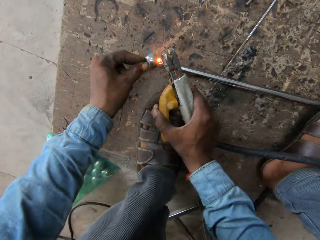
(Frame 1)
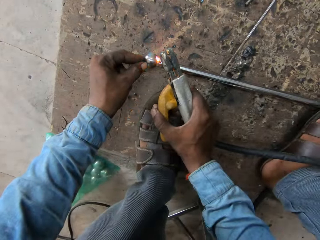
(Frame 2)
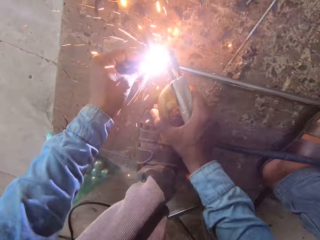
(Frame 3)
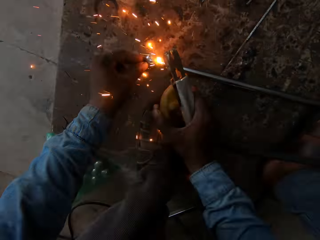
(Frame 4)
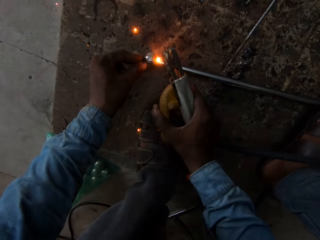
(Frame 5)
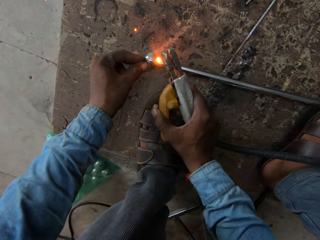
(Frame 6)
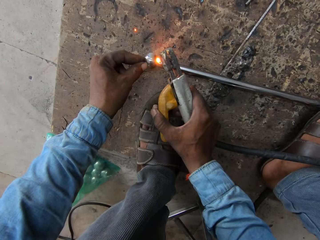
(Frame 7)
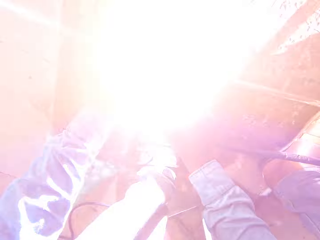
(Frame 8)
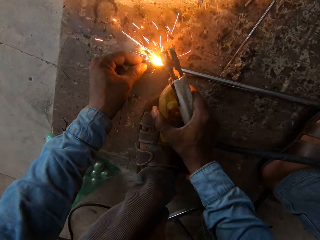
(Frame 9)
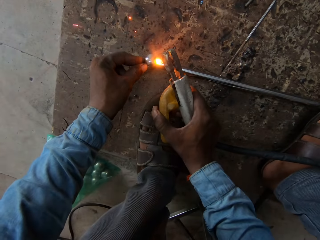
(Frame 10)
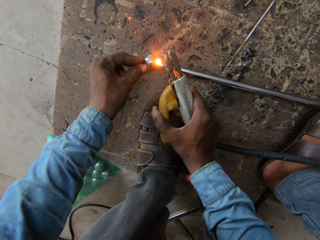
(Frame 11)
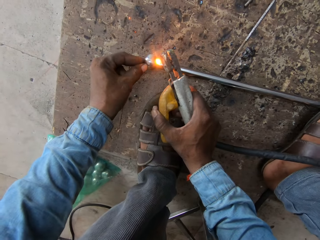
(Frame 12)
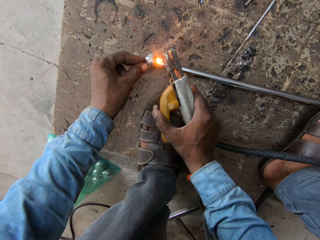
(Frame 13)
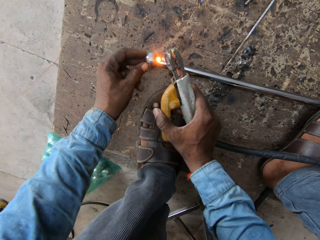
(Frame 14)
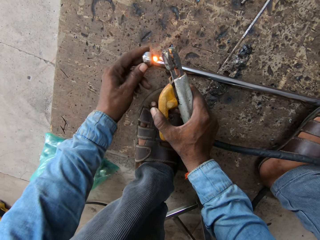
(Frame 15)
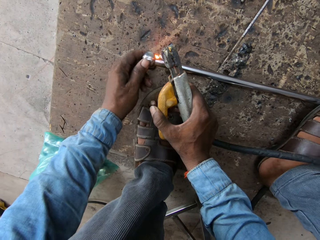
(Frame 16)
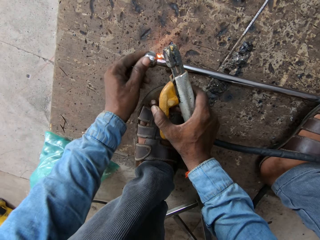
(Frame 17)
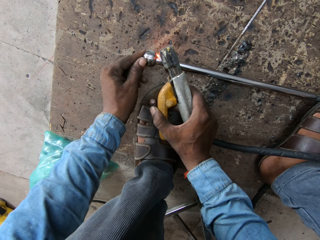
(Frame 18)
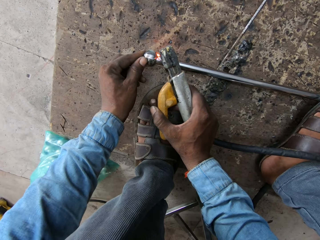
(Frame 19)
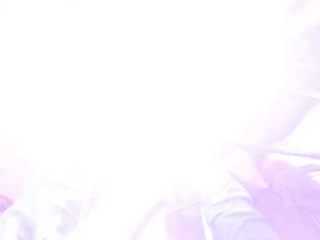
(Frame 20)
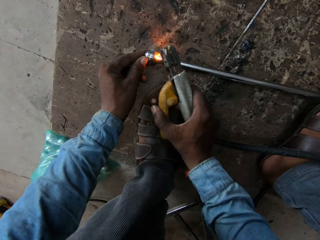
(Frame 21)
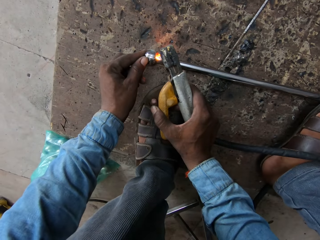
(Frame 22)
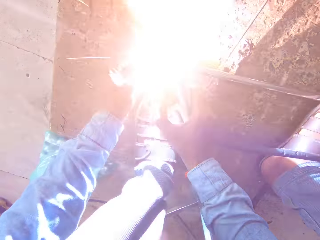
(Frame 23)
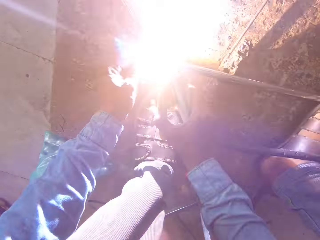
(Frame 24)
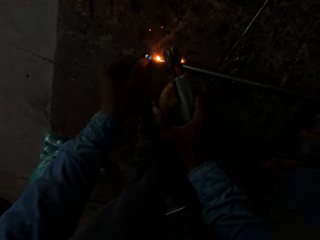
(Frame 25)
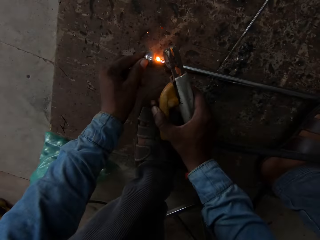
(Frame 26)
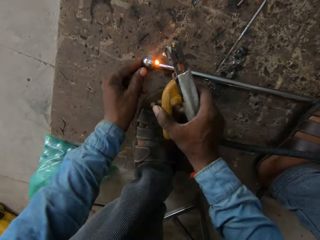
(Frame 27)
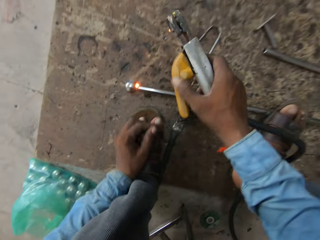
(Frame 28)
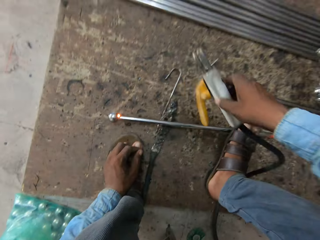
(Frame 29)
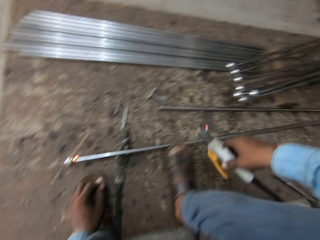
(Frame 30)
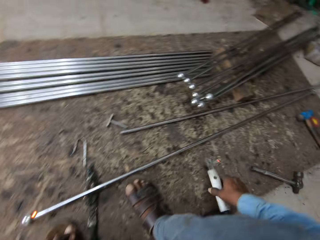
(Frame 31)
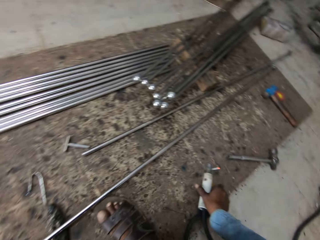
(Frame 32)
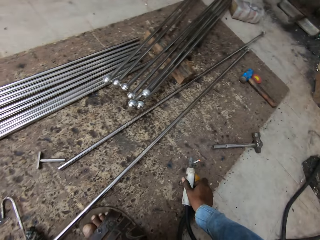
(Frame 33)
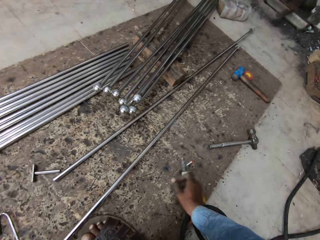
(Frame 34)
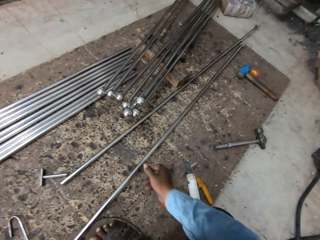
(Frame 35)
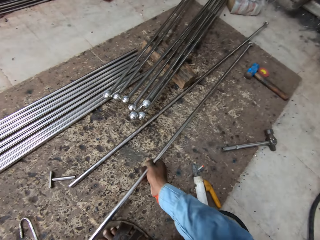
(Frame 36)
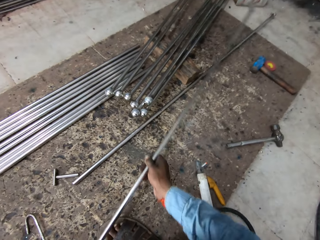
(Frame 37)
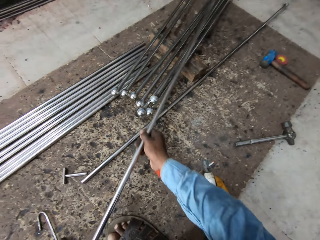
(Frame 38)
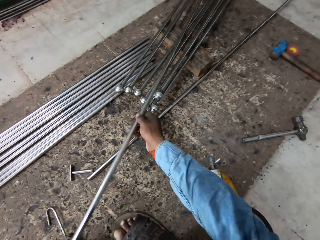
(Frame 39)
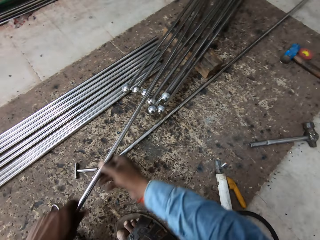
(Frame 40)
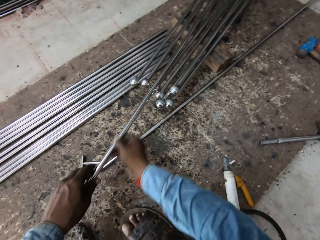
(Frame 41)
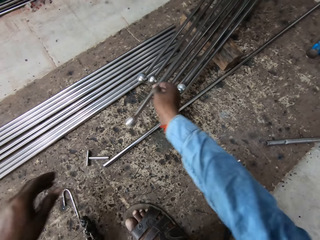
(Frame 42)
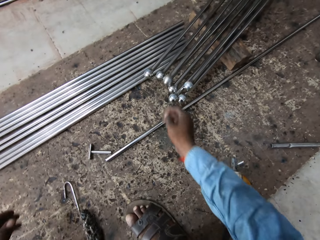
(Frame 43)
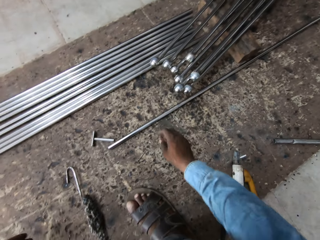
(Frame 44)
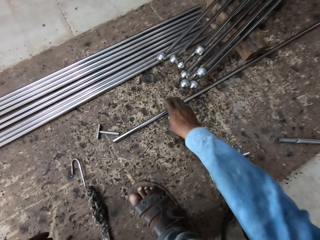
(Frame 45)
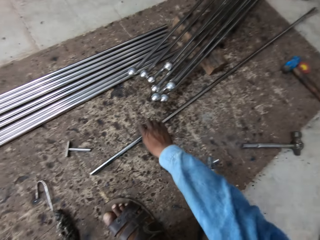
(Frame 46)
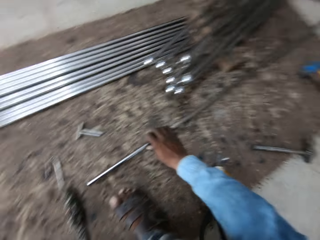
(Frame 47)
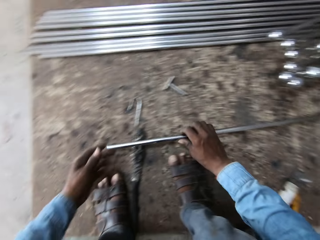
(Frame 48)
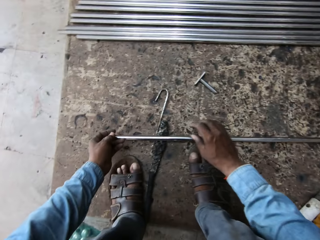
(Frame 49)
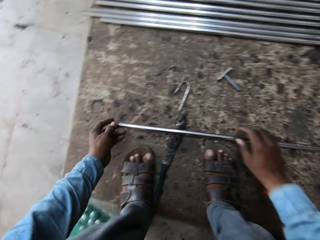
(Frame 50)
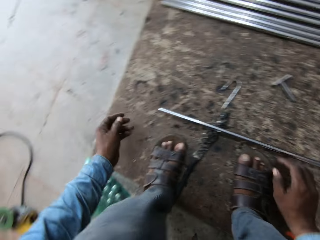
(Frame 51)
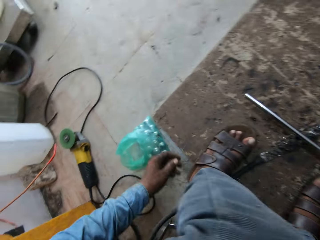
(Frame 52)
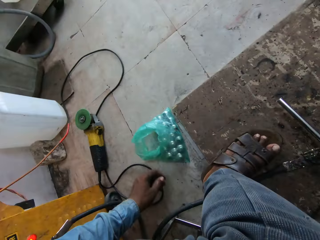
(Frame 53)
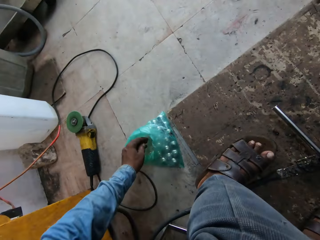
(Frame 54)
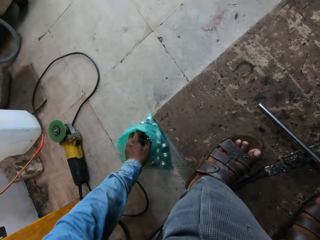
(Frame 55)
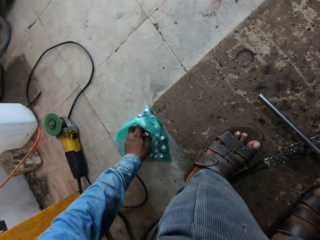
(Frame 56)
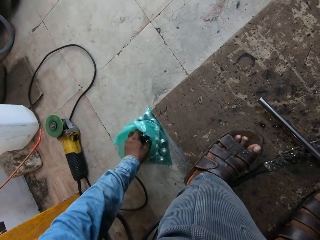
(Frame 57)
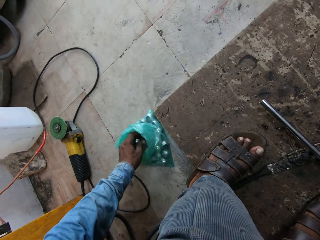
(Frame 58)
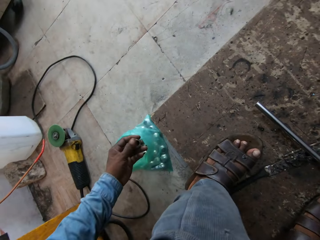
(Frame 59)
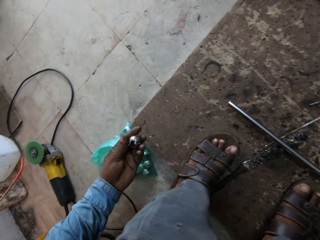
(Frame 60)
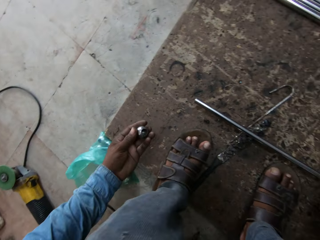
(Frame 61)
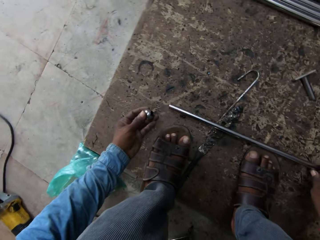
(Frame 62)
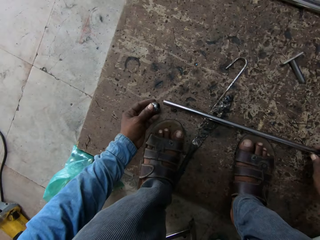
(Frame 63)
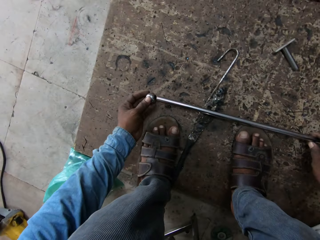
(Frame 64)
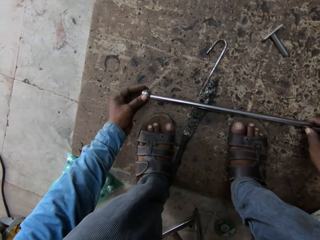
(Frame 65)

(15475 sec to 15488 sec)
The camera wearer puts the welder down. They move the metal or iron rod. They put back the iron rod. They take another iron rod. They put something in the tip of the iron rod. They pick a ball.

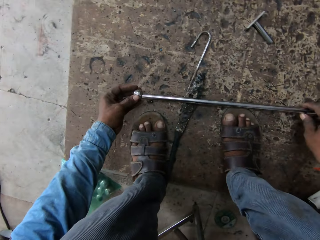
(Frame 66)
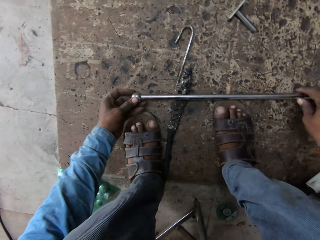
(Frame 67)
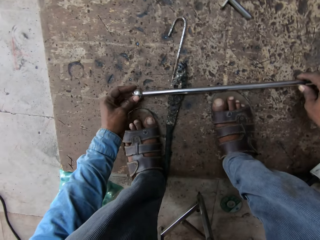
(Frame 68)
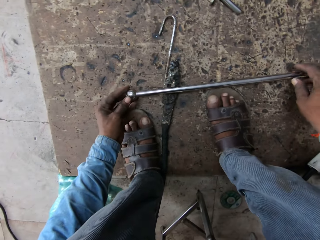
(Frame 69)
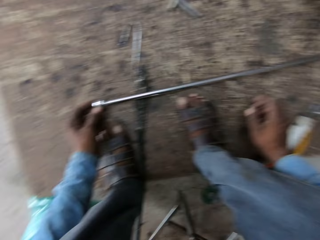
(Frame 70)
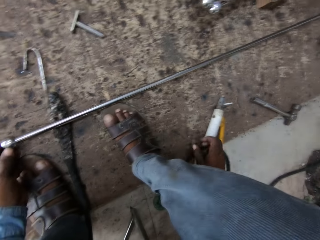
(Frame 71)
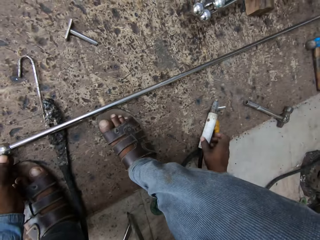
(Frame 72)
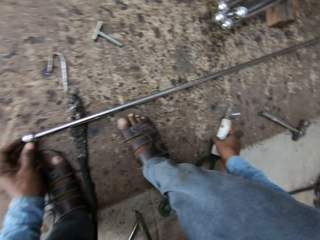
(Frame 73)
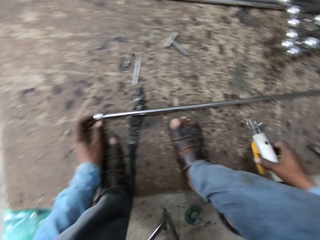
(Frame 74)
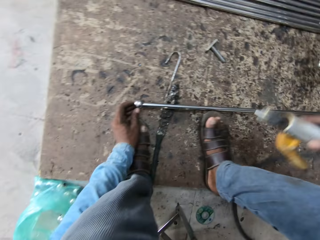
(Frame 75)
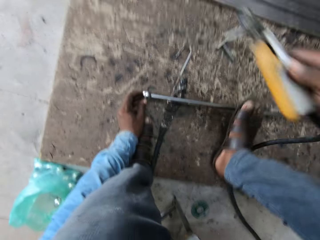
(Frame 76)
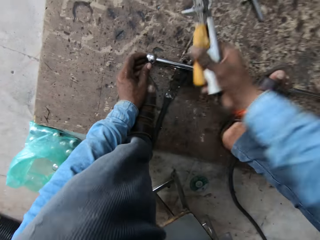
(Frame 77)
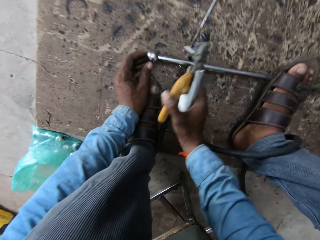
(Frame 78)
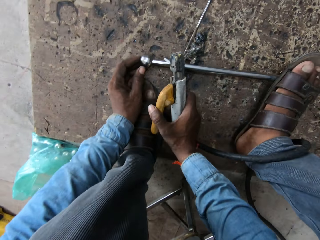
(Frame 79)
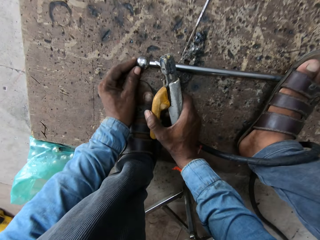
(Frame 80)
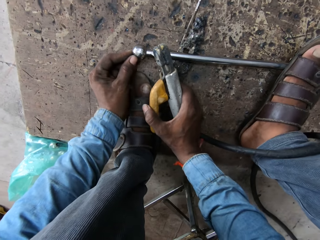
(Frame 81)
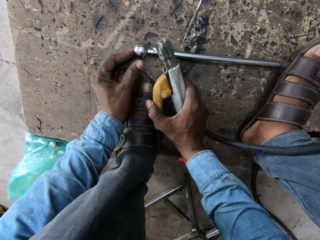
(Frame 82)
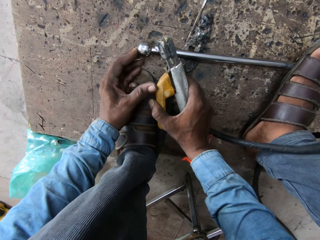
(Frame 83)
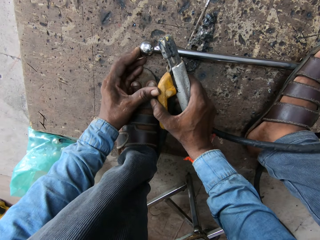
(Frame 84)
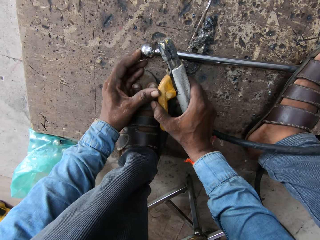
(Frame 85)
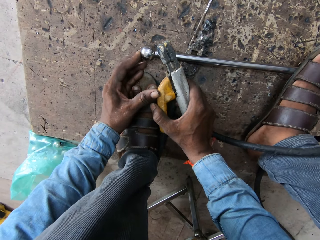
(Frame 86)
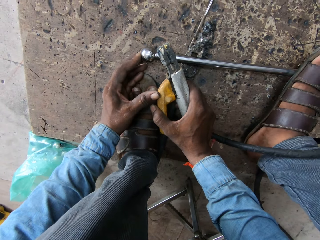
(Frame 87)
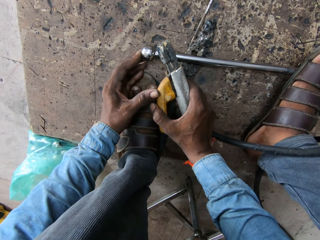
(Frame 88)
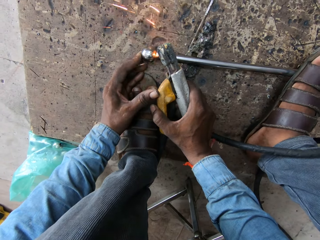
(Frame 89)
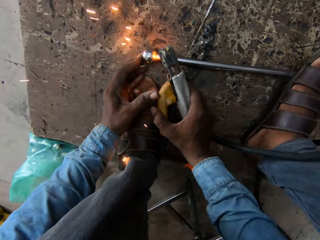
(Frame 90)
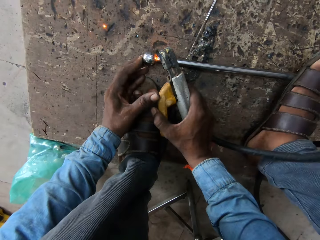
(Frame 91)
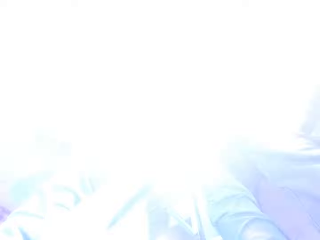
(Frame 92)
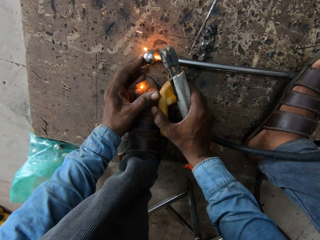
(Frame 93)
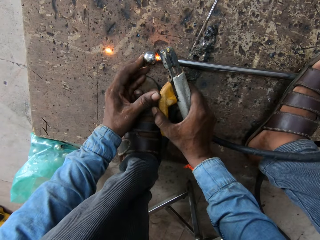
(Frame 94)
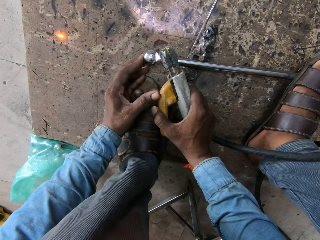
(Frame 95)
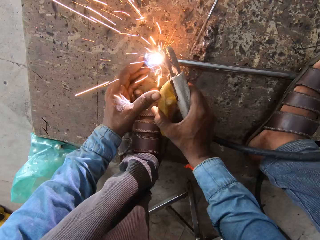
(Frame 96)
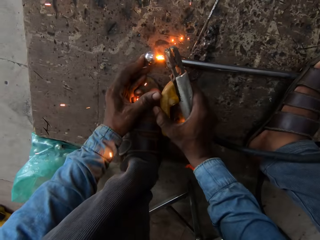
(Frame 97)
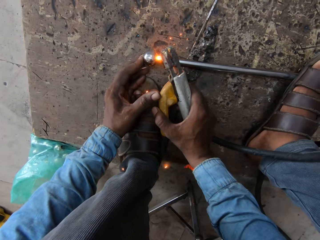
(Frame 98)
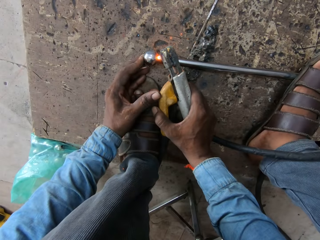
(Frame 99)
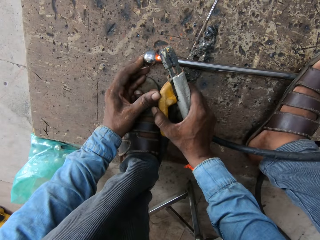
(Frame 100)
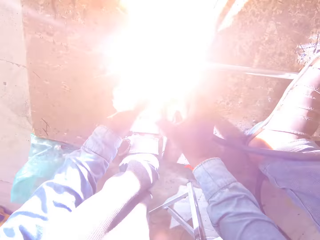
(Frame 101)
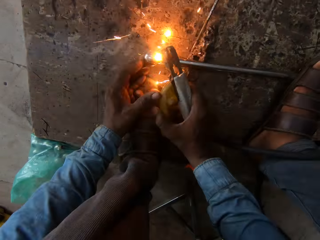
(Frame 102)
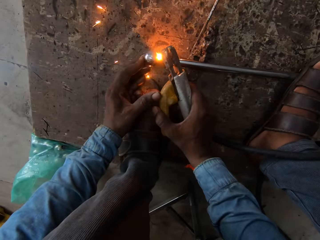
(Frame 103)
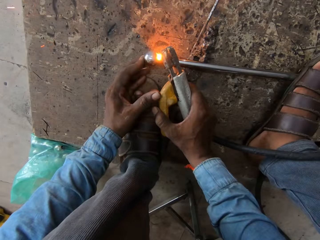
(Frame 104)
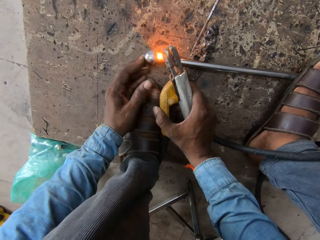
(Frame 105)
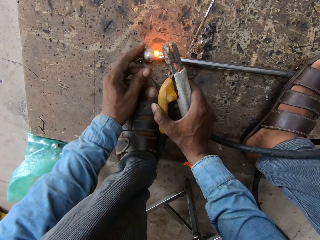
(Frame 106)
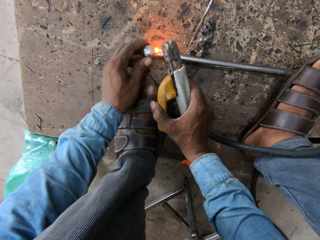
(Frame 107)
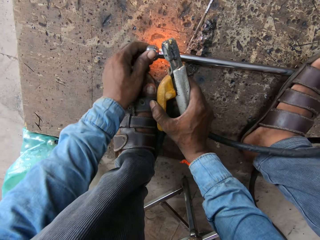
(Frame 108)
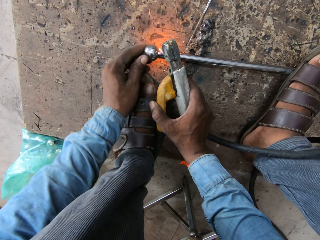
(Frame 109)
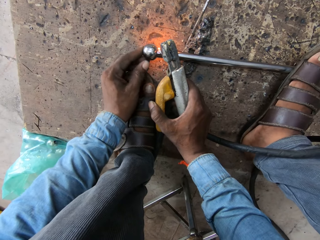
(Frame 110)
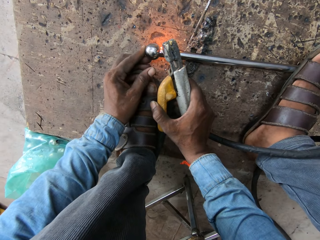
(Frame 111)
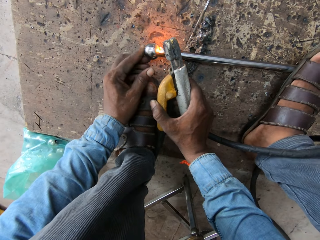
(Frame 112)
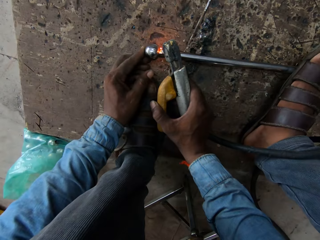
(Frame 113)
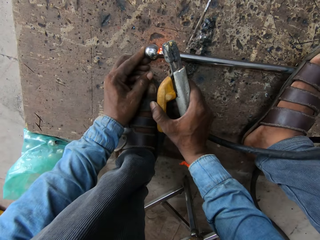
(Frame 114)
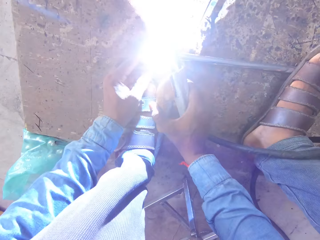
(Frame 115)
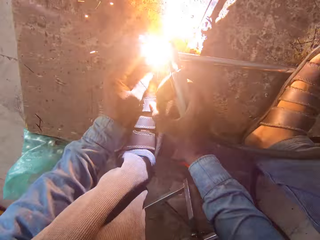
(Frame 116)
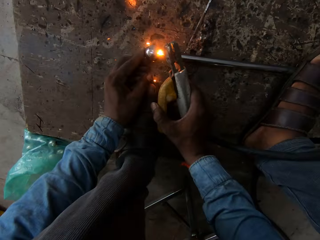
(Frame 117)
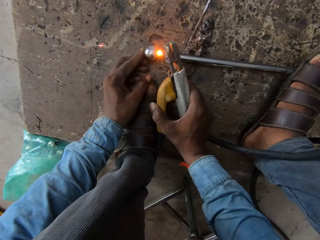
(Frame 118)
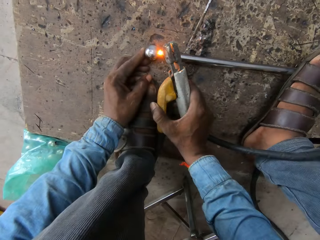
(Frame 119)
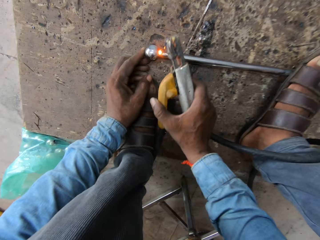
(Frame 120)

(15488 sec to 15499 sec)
The camera wearer puts a ball on the metal. They pick up a welder. They weld an iron rod.
